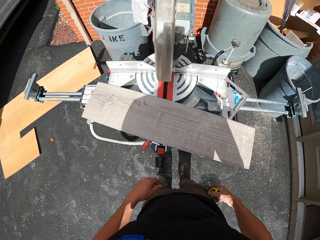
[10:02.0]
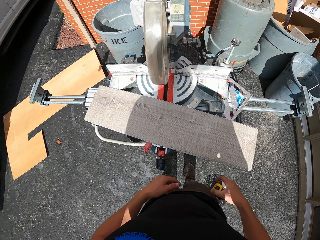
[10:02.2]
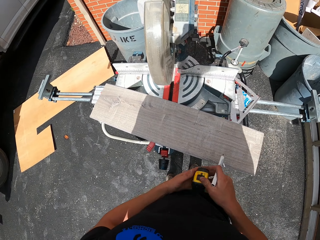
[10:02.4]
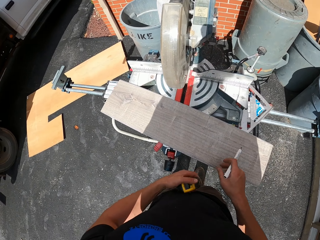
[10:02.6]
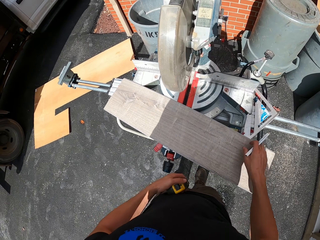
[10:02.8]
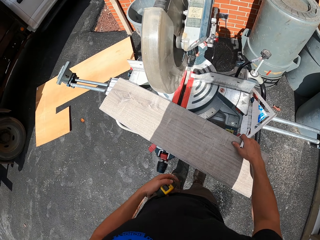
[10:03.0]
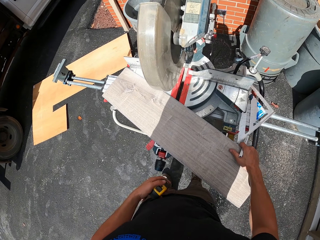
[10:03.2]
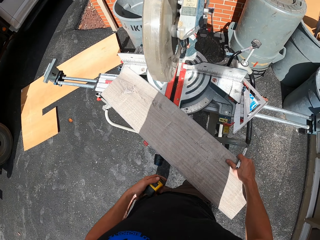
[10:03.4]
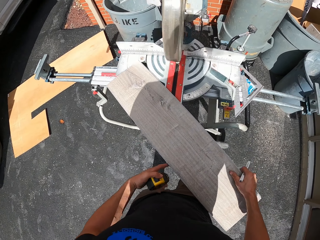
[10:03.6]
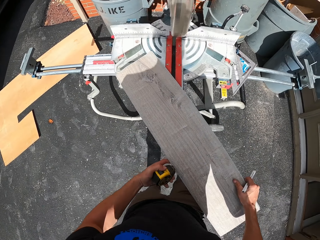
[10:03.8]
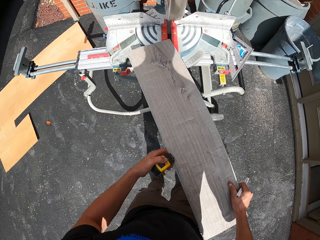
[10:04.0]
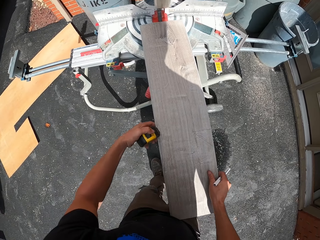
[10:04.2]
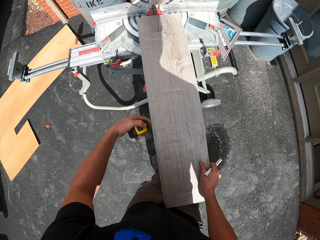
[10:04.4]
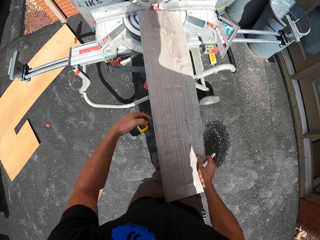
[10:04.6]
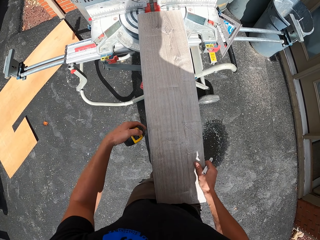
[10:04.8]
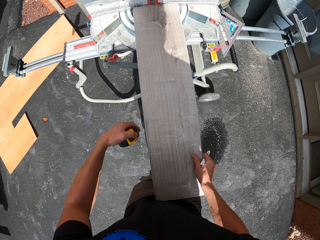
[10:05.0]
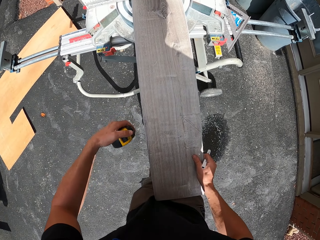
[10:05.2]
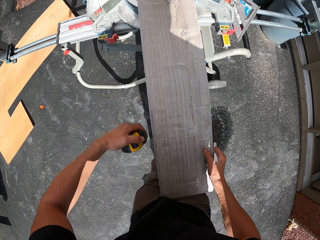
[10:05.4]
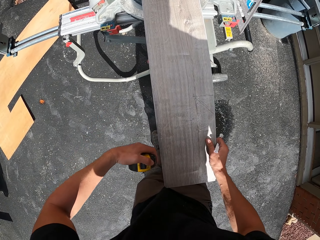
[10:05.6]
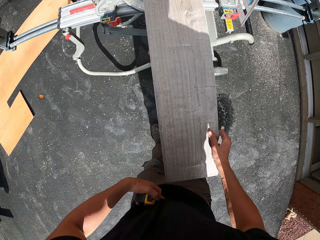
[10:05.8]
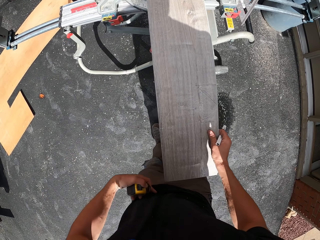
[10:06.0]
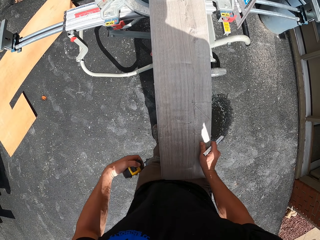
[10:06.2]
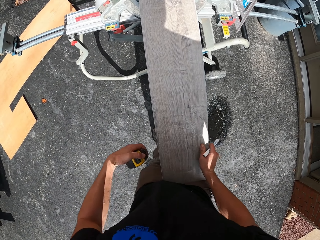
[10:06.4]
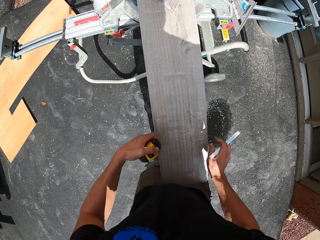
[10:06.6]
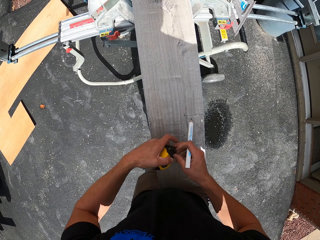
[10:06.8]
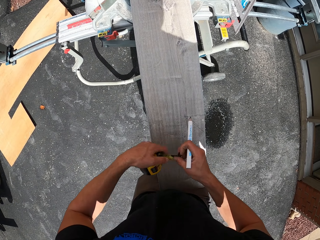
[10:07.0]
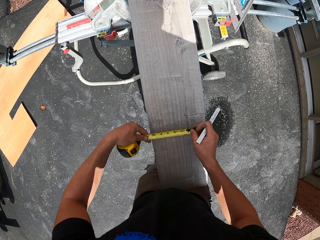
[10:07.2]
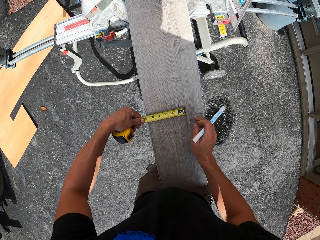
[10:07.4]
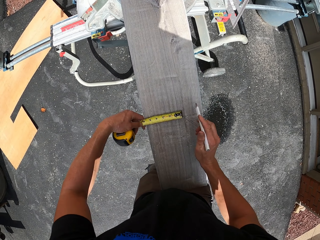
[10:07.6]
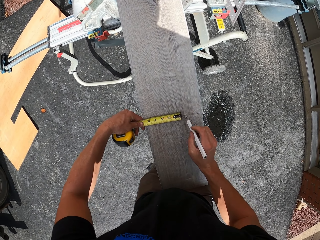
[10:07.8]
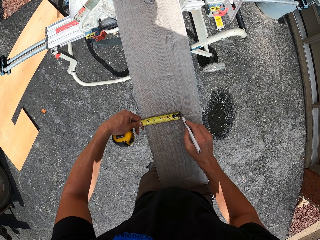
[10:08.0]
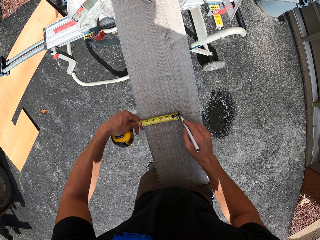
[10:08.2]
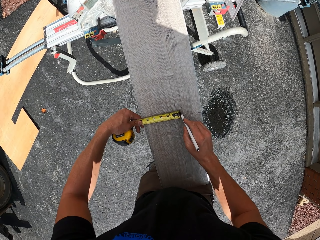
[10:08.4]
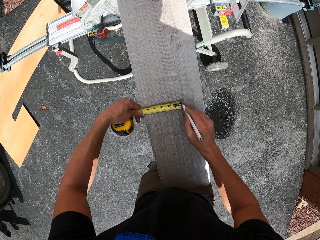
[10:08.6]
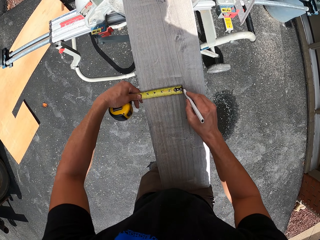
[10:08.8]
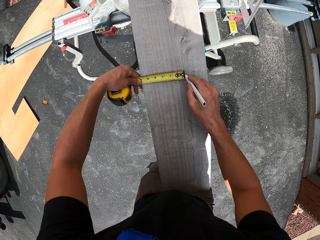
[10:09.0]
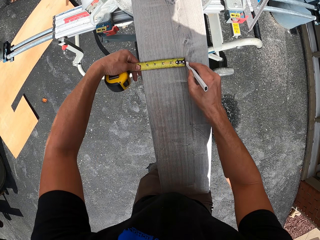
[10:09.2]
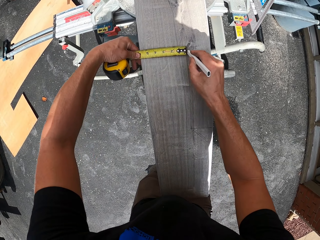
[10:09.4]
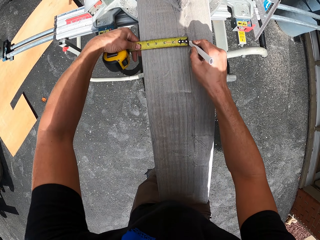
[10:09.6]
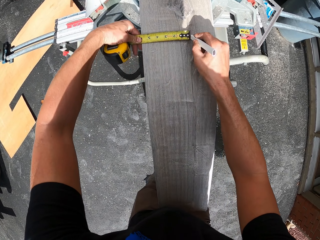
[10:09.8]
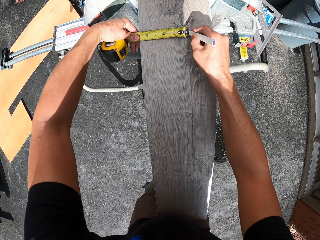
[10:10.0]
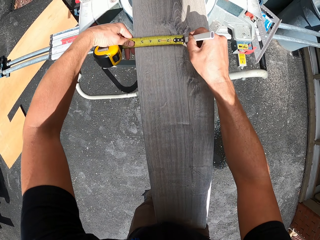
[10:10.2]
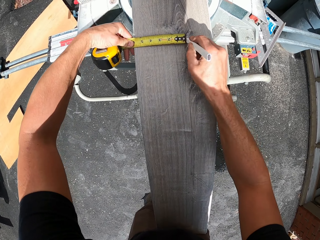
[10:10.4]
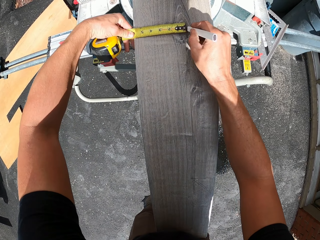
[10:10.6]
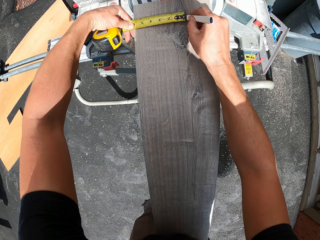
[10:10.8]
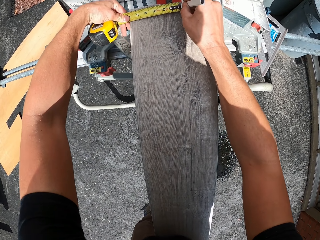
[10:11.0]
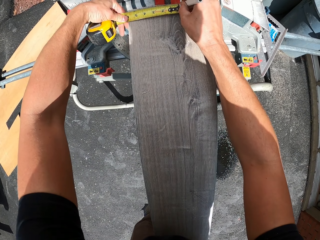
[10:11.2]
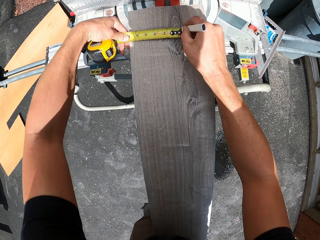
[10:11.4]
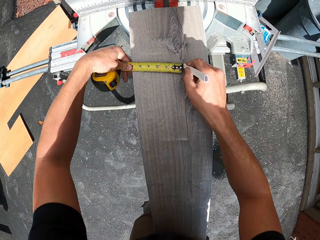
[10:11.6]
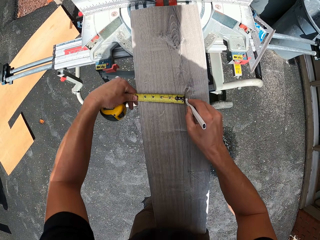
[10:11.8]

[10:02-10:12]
The camera wearer moves the wood. They cut the wood plank with a wood cutter. They measure the wood with a tape measure. They mark the wood plank with a pencil.

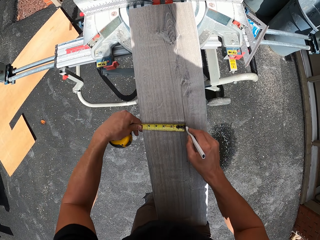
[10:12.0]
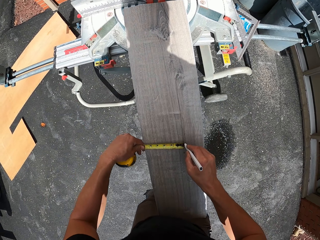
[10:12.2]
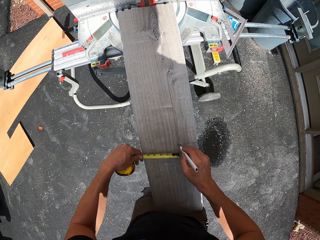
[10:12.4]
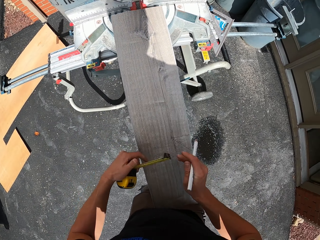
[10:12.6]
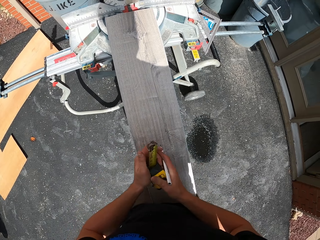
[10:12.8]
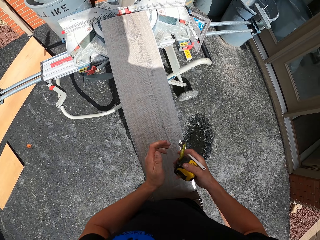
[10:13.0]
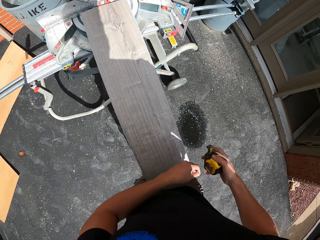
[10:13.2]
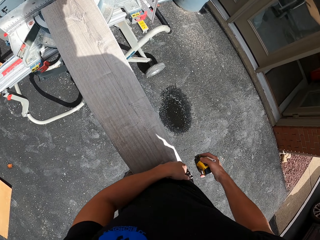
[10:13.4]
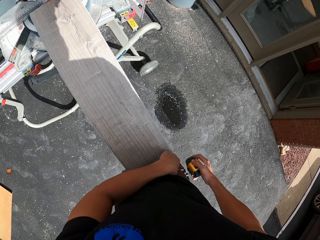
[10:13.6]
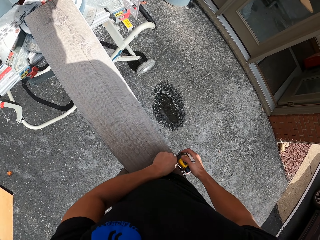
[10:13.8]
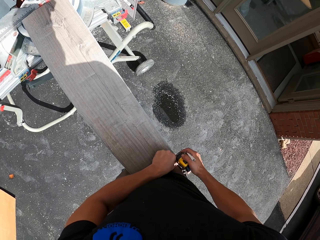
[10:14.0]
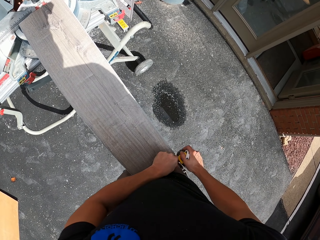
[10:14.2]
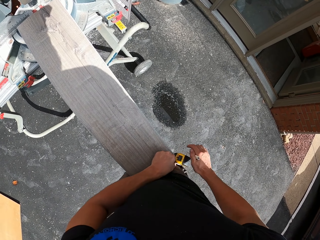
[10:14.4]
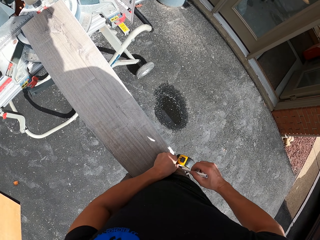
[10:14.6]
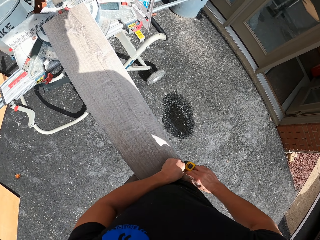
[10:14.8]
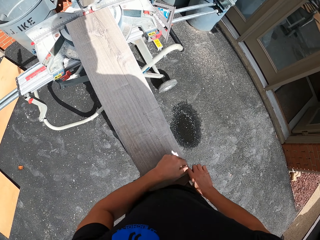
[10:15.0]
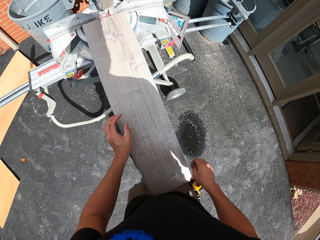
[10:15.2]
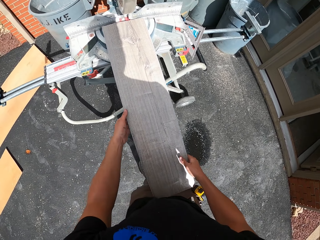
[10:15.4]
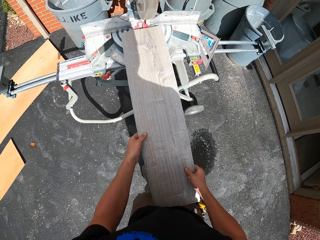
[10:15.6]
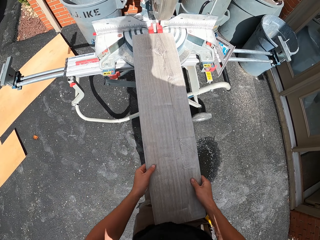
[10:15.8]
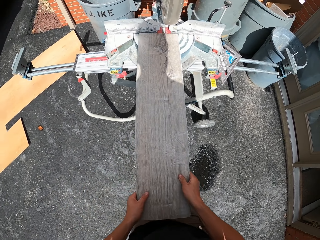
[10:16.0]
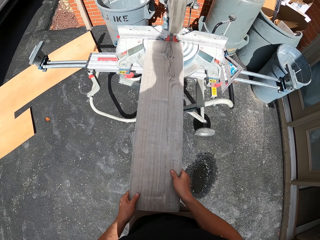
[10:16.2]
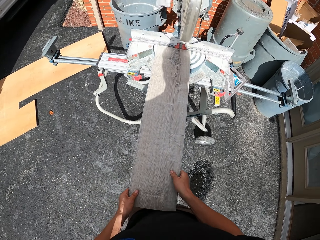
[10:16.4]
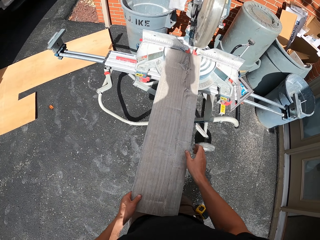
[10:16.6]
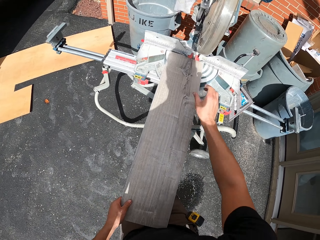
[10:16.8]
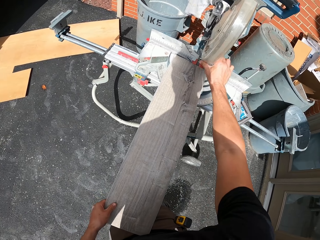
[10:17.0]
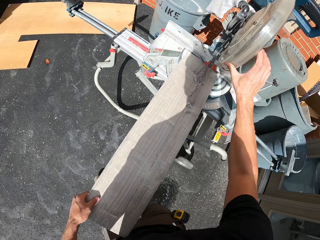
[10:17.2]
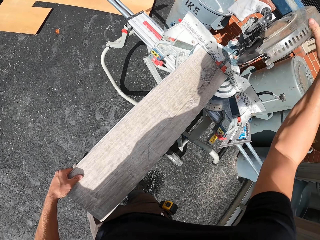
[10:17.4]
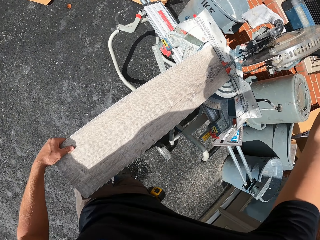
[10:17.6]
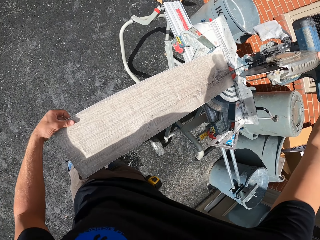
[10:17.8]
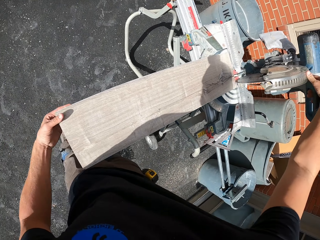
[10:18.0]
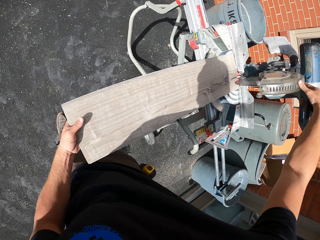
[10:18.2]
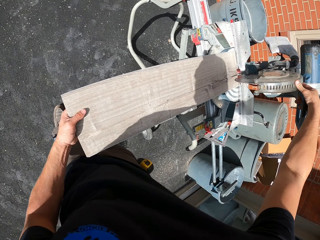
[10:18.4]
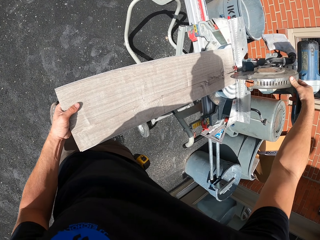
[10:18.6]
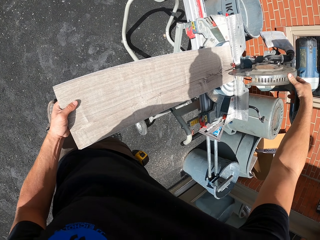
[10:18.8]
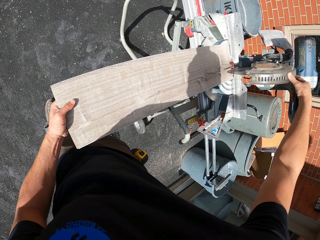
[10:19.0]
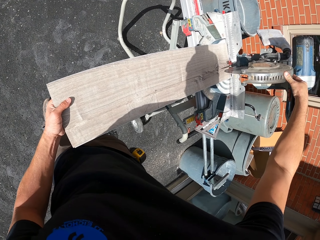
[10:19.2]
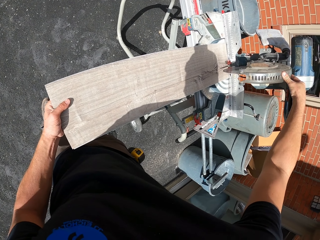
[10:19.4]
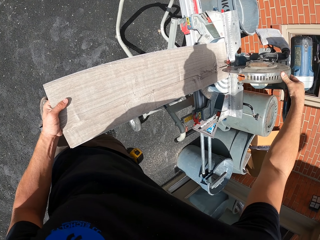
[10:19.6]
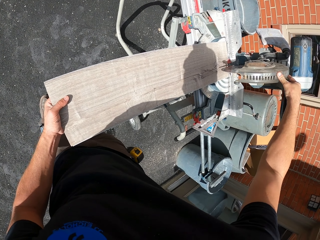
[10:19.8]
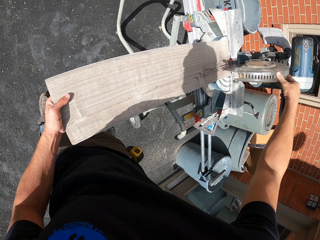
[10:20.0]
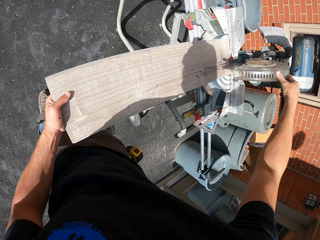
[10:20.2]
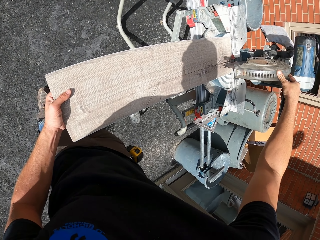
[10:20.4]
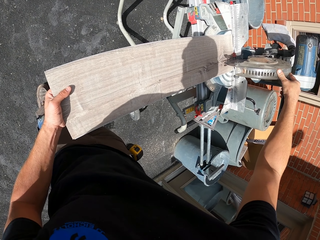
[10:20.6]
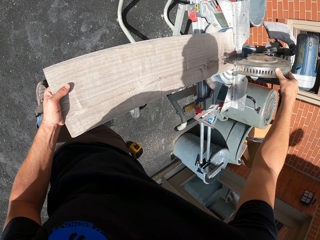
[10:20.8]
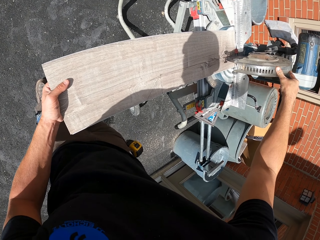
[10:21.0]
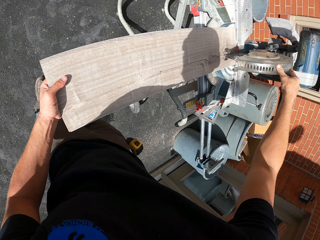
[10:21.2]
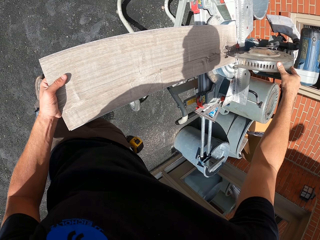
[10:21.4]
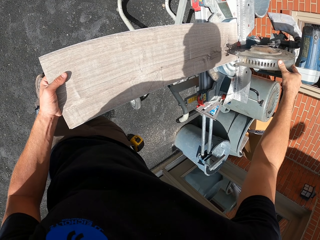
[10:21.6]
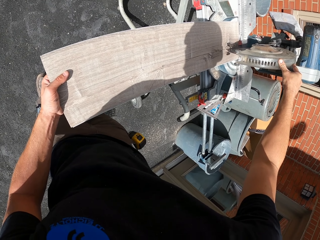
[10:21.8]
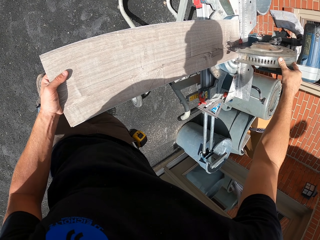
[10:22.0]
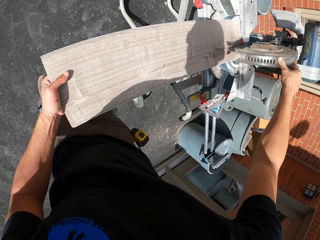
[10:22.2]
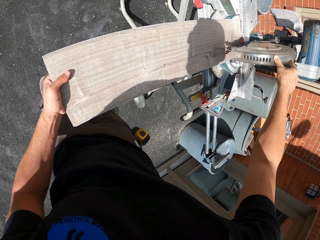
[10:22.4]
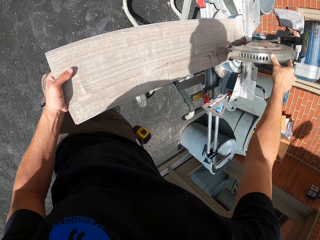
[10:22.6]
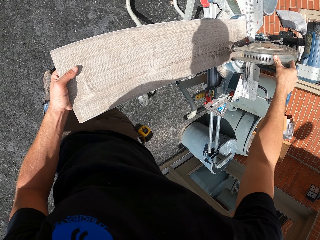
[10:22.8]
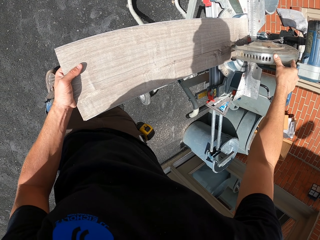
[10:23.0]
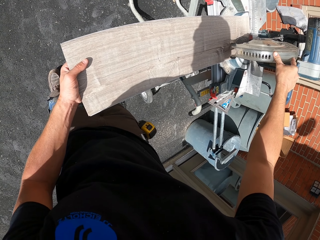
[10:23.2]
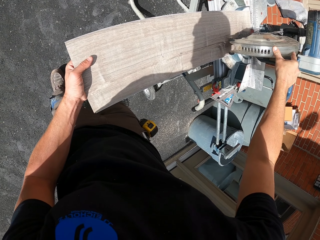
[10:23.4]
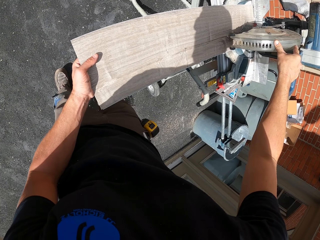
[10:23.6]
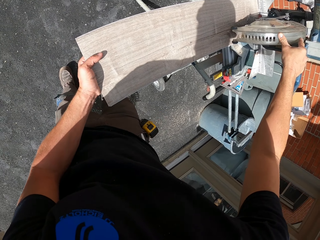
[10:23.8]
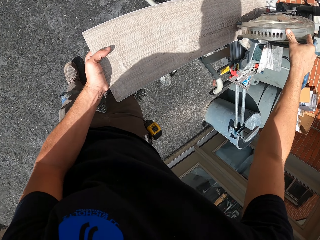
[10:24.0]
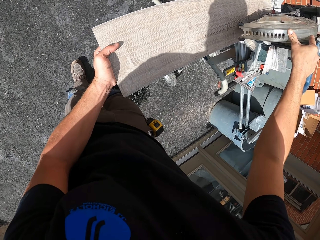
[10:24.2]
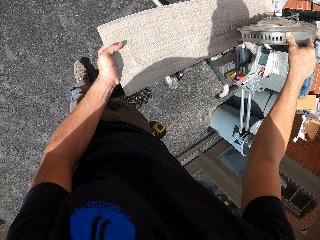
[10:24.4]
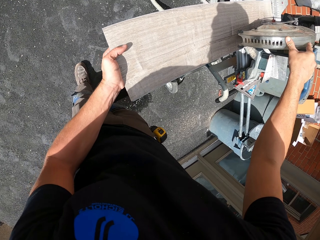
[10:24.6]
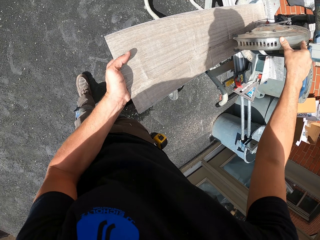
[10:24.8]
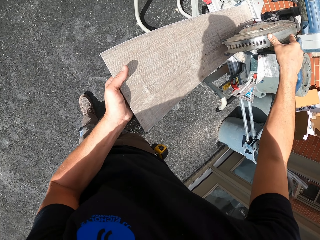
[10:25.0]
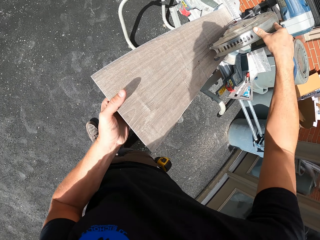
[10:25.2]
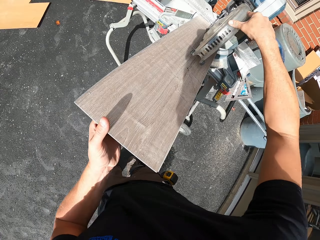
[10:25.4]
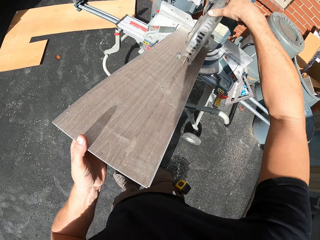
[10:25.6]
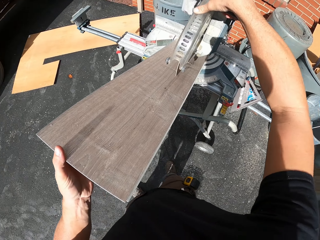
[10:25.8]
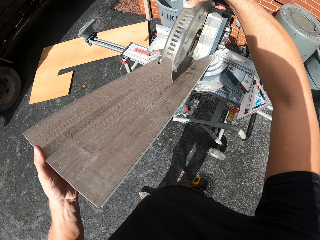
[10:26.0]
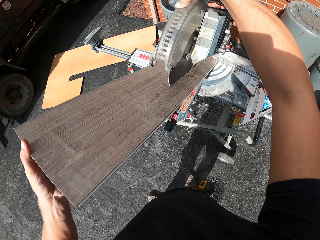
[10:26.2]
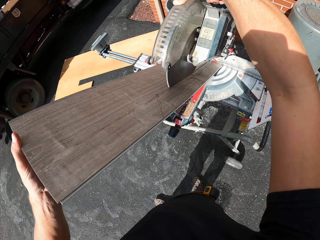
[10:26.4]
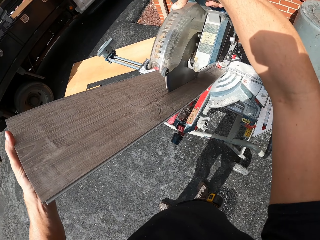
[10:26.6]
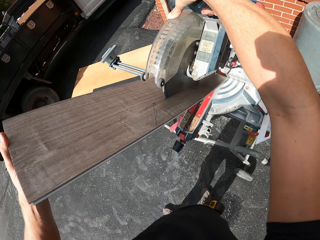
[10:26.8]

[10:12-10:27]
The camera wearer puts the tape measure in the pocket. They hang the tape measure on the trouser. They cut the wood with a miter saw.
